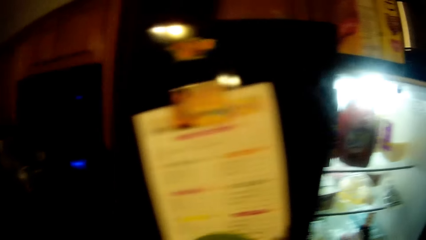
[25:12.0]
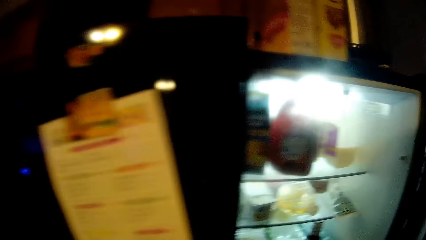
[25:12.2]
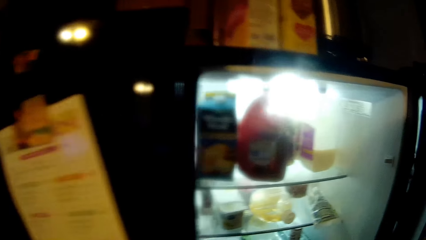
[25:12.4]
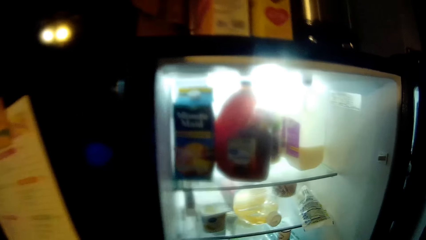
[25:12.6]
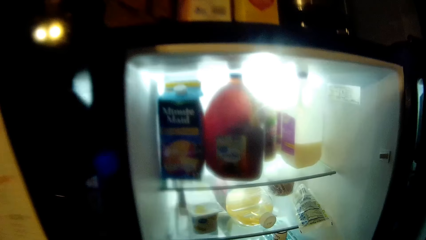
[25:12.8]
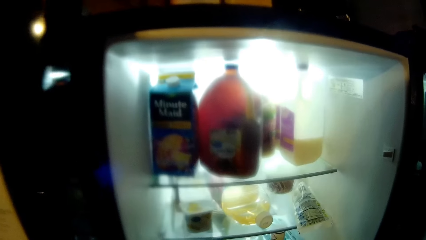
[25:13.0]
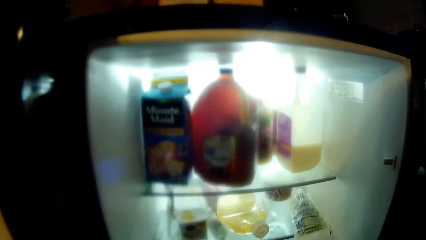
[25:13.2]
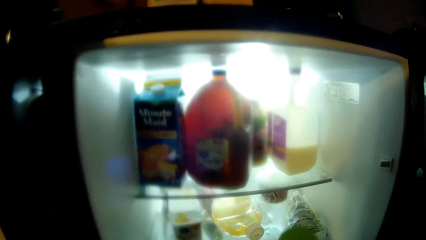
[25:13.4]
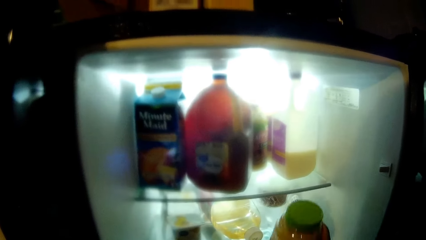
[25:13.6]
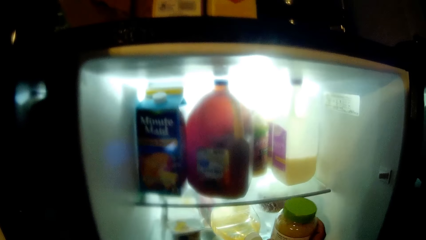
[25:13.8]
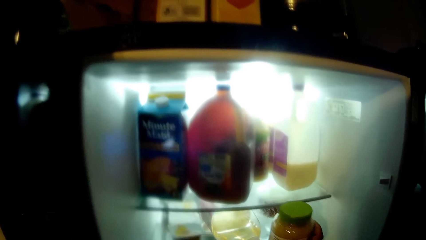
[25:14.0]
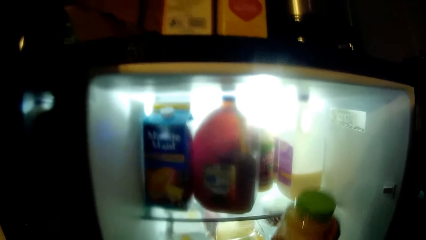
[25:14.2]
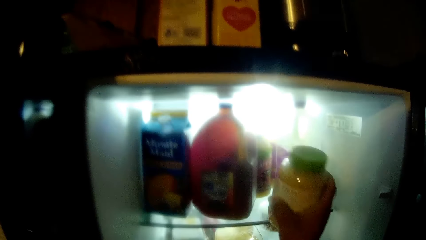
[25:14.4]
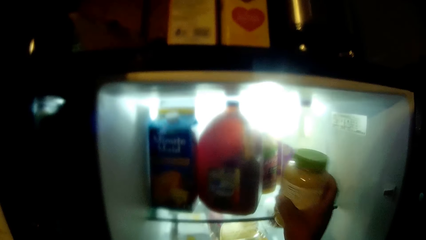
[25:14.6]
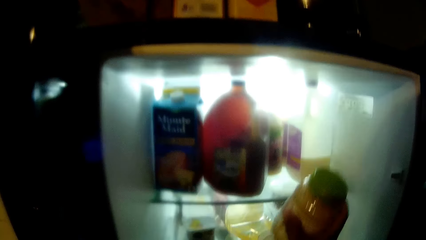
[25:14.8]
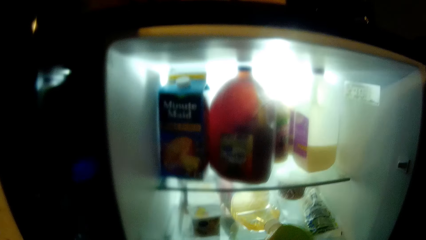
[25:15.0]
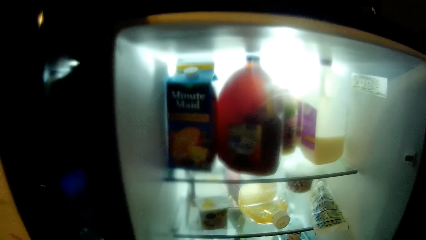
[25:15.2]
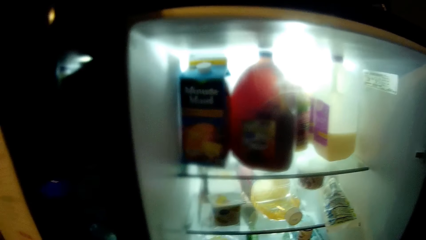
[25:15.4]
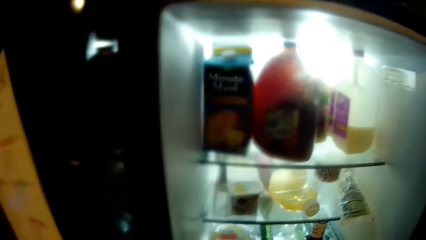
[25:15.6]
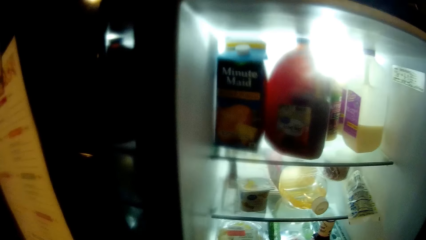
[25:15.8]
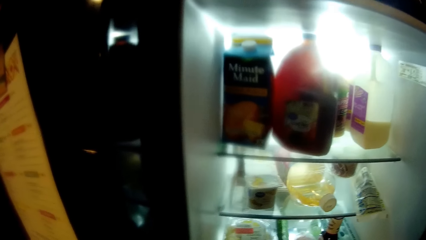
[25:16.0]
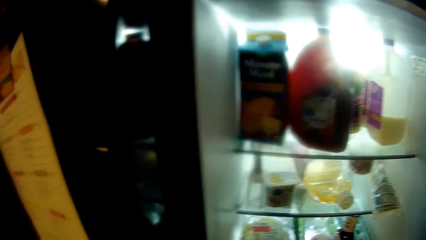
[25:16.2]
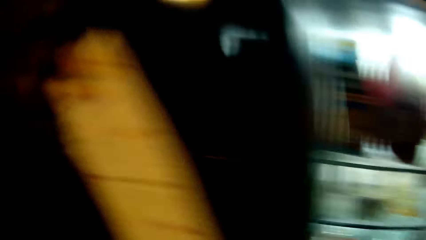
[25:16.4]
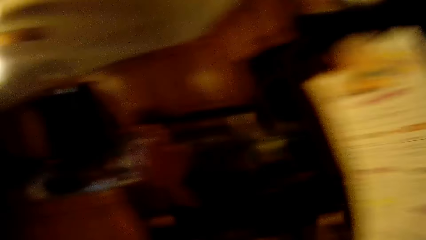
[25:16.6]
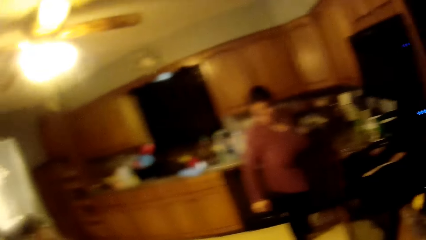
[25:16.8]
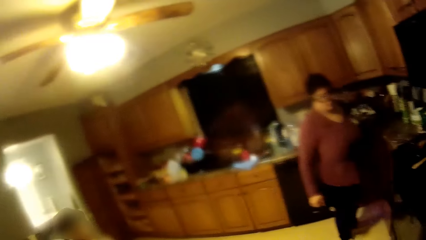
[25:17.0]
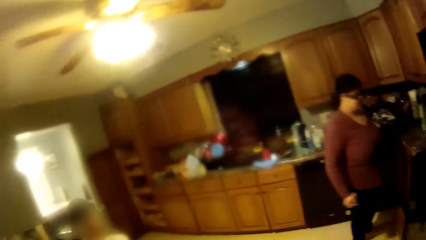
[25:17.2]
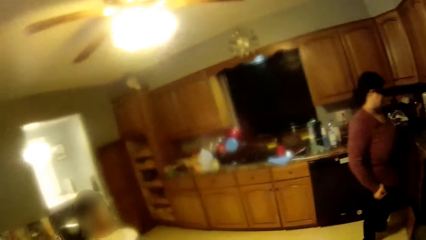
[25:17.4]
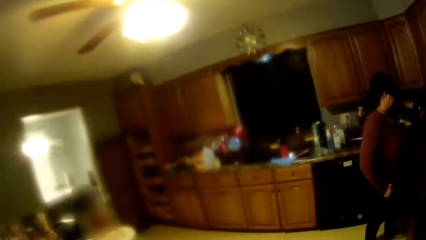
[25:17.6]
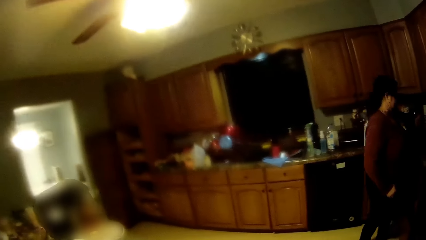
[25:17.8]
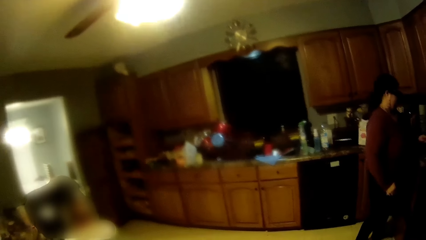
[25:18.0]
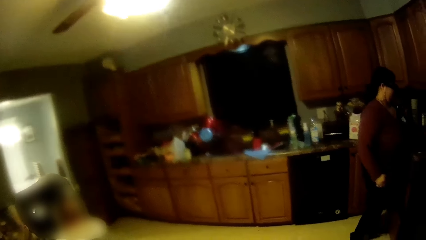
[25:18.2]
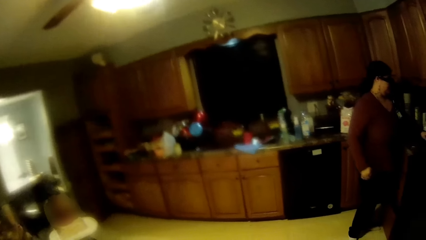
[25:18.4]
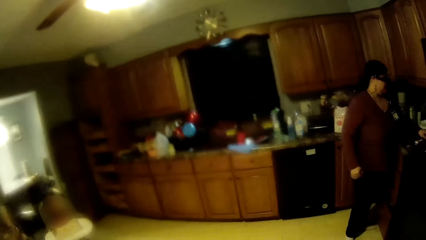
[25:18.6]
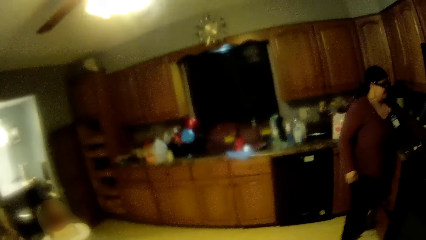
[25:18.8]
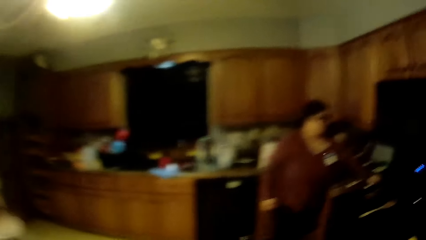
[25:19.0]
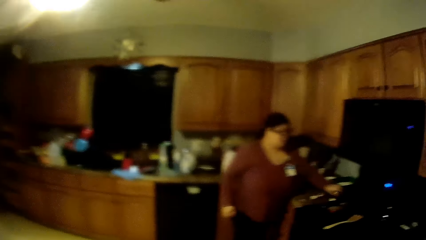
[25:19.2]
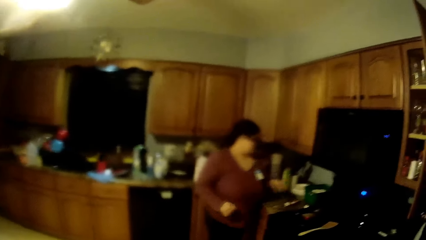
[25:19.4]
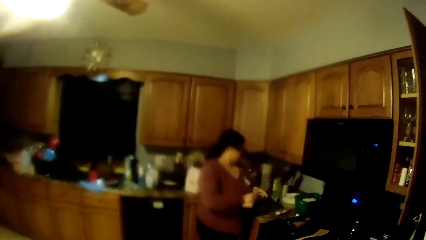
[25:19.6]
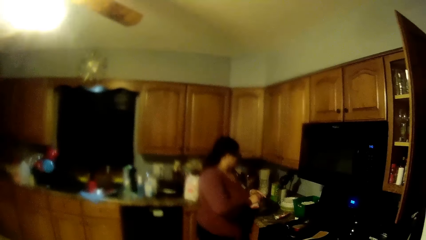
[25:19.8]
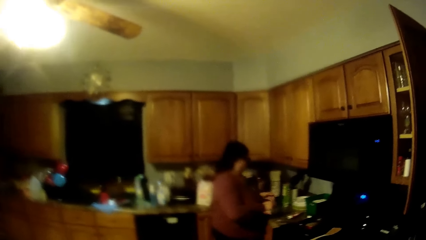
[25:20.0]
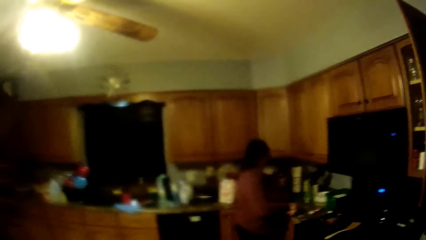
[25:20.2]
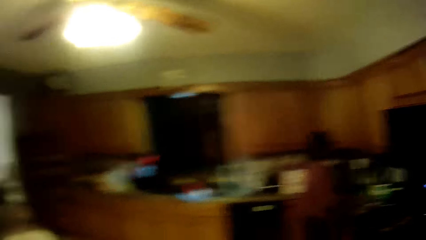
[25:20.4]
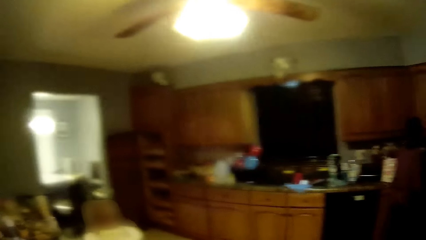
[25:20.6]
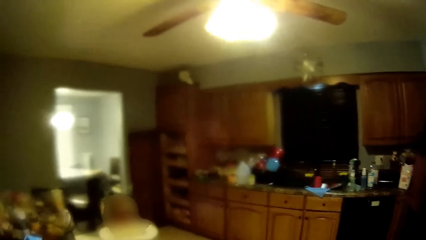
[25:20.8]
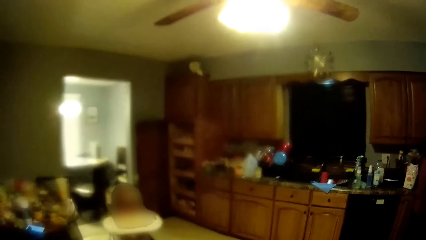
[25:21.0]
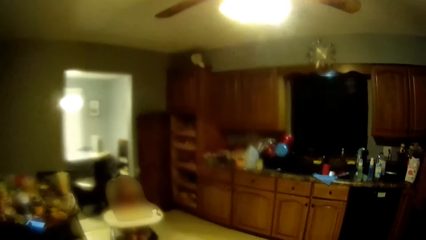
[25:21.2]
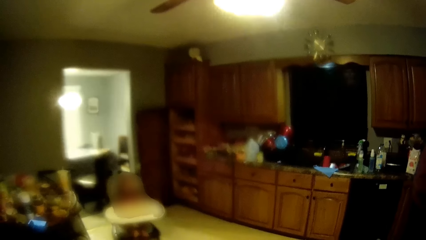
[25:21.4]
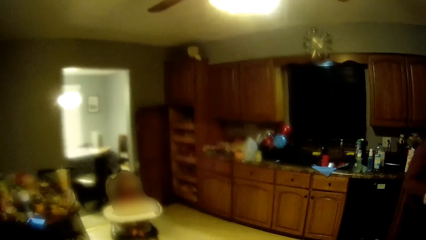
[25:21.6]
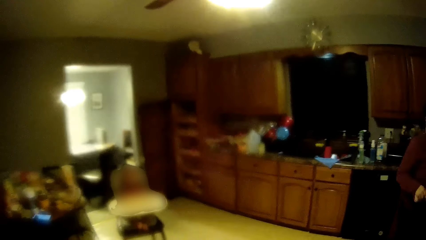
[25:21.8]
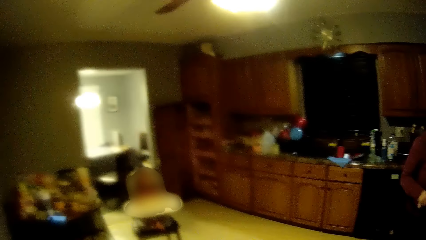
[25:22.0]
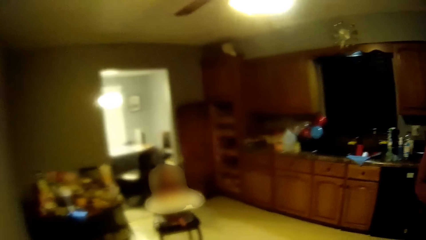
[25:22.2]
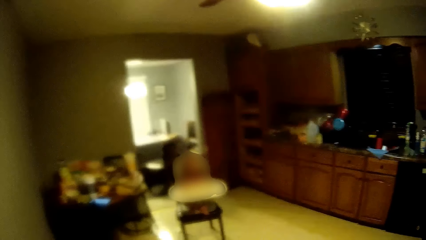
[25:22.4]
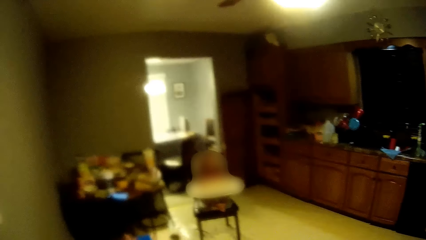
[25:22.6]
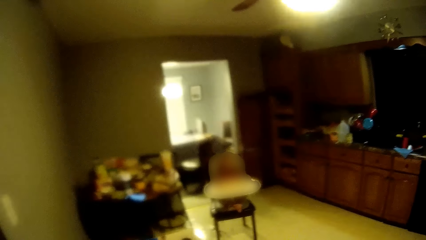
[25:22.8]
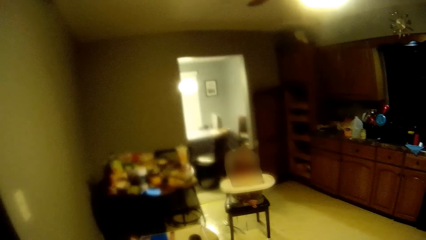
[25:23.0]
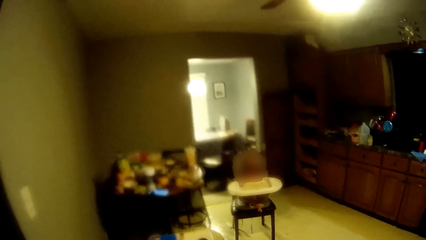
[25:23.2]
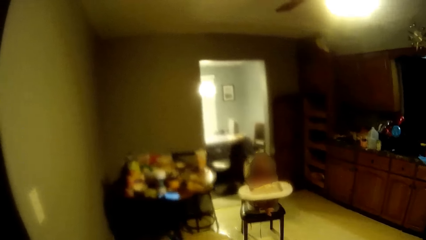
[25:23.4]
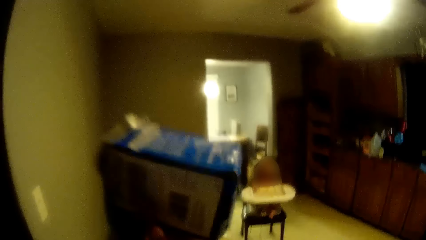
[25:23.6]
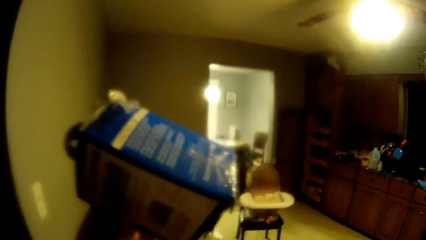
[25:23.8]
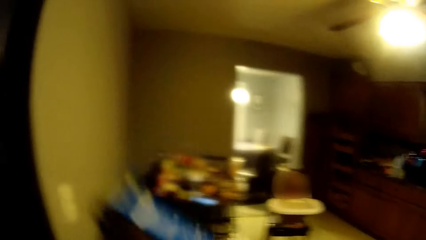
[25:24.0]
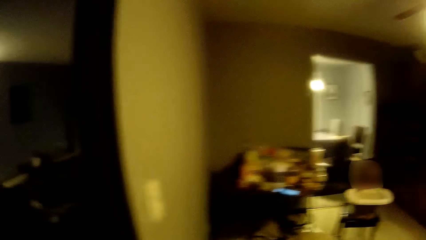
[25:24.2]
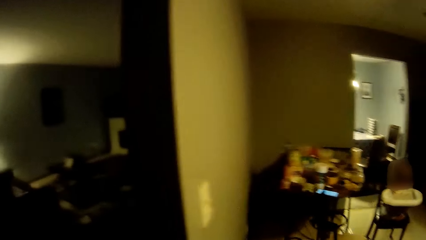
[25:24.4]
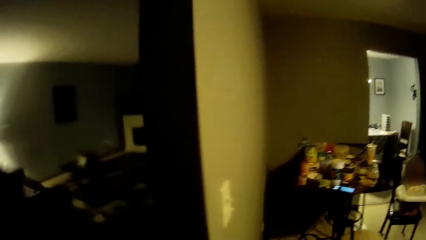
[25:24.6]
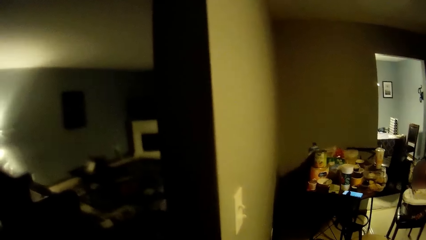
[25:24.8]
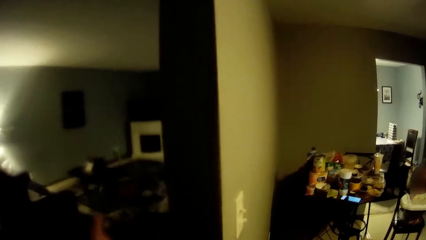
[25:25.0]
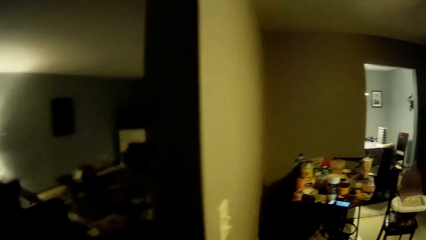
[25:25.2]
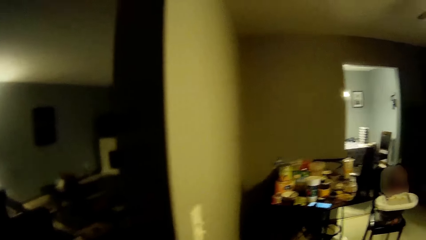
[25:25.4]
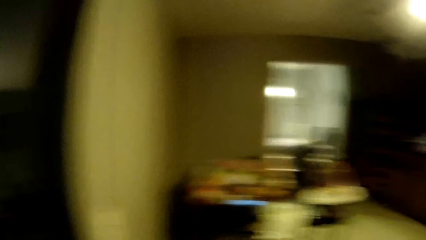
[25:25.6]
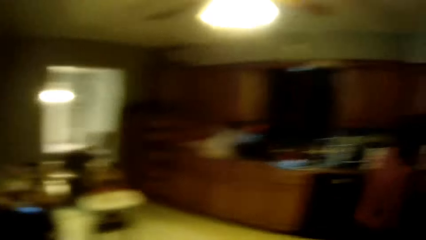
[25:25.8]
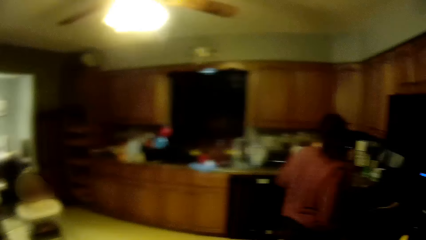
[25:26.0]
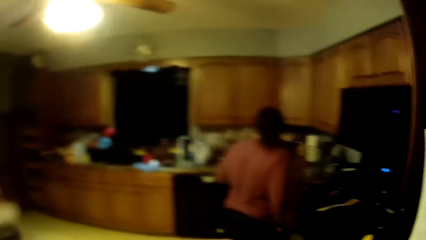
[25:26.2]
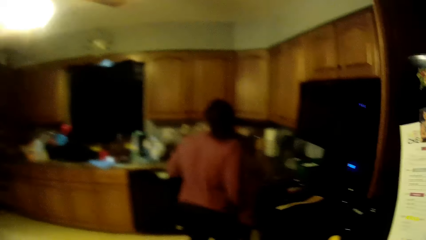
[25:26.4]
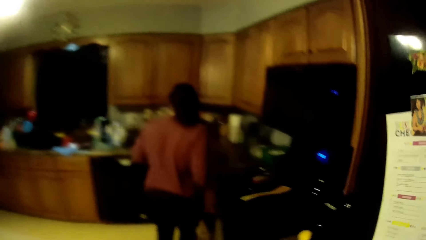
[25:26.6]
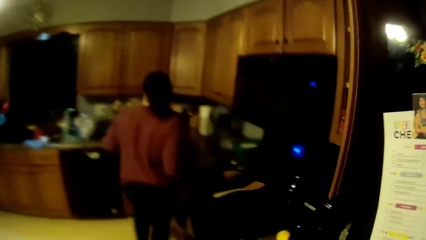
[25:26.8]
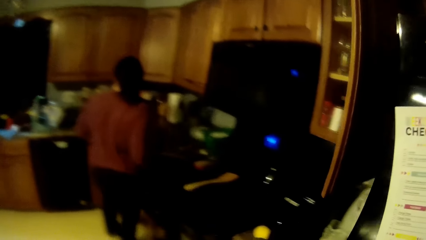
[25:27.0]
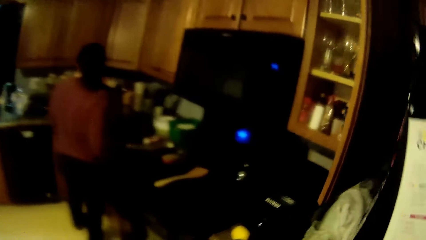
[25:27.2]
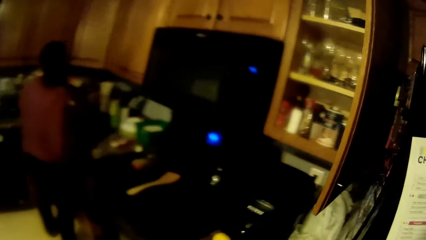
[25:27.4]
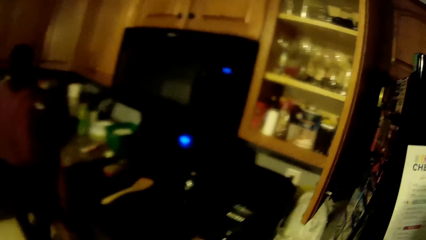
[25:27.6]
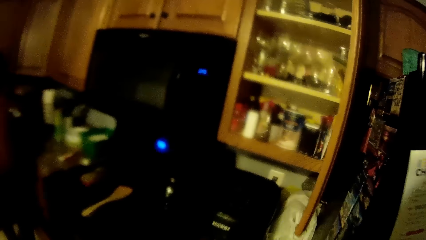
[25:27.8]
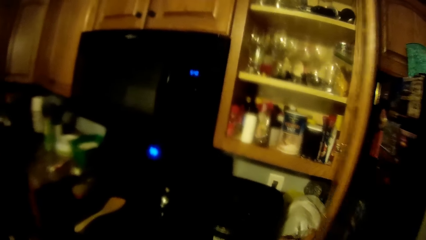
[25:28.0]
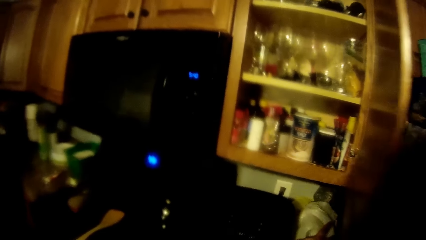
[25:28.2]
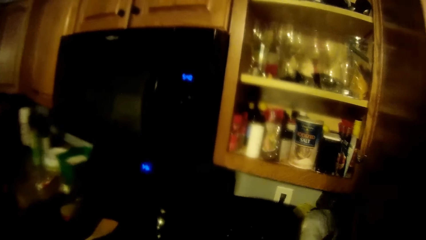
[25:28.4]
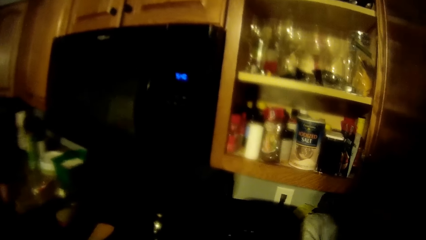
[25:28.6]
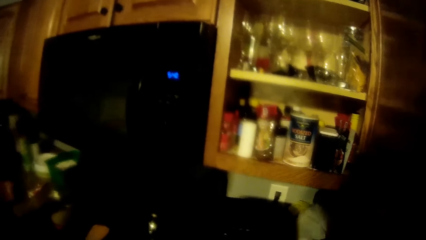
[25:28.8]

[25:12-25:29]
The camera wearer puts a container into the fridge. He removes the container from the fridge. He looks around the room. He holds a packet with his left hand. He throws a pack of milk on a bed. He looks around. He walks towards the cabinet. The woman takes a nylon from the kitchen table with her right hand.
